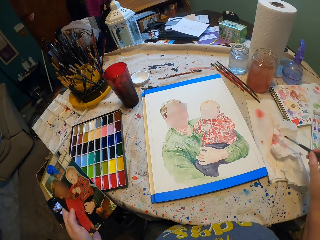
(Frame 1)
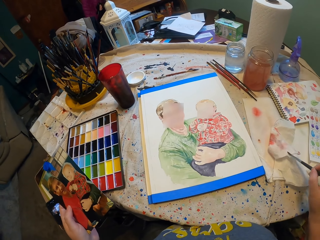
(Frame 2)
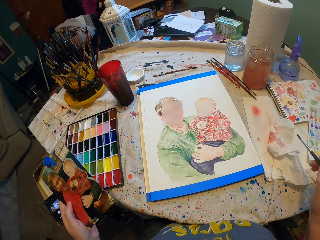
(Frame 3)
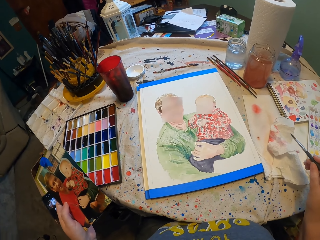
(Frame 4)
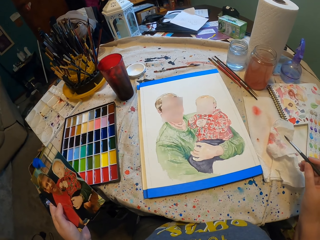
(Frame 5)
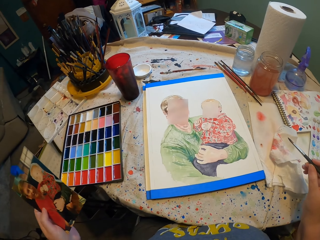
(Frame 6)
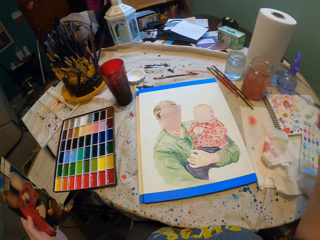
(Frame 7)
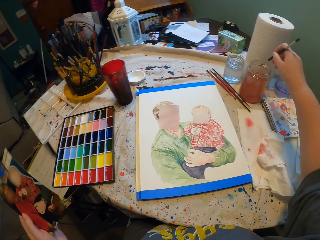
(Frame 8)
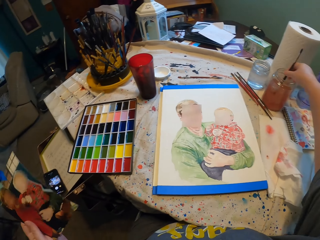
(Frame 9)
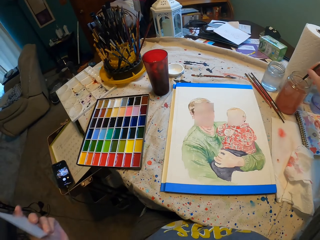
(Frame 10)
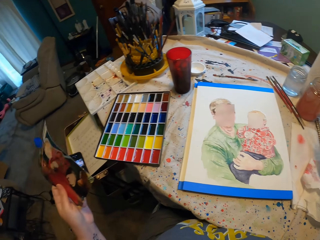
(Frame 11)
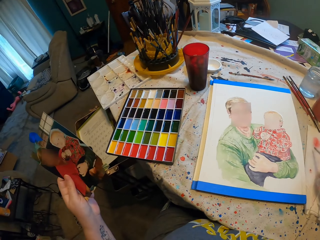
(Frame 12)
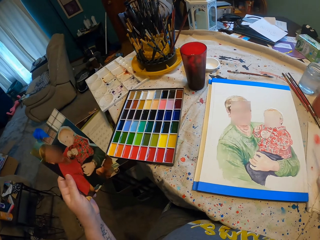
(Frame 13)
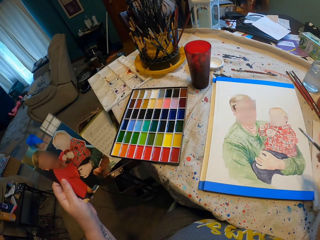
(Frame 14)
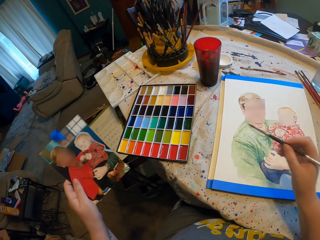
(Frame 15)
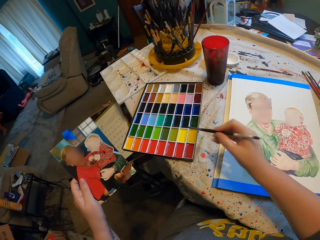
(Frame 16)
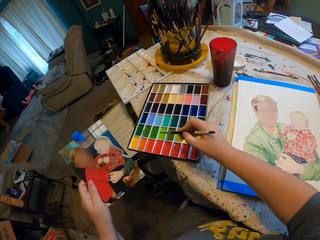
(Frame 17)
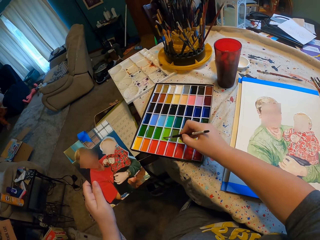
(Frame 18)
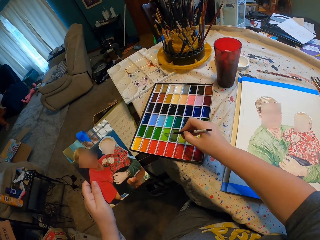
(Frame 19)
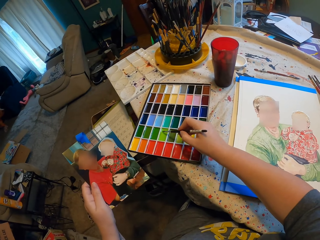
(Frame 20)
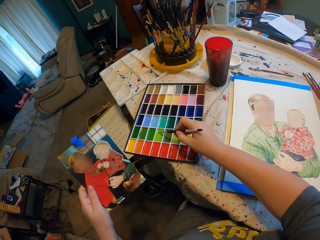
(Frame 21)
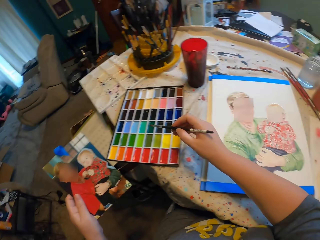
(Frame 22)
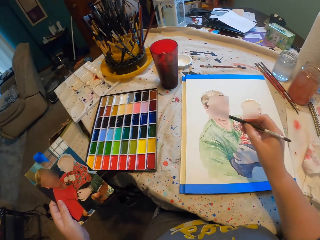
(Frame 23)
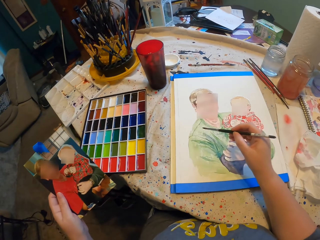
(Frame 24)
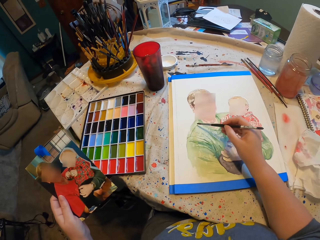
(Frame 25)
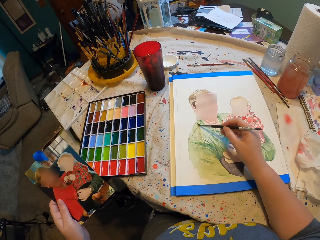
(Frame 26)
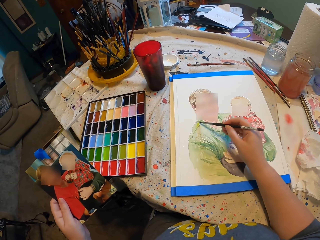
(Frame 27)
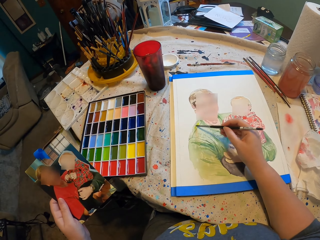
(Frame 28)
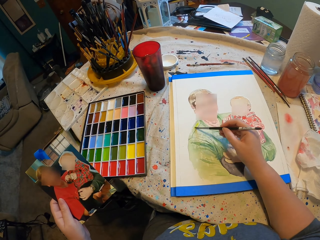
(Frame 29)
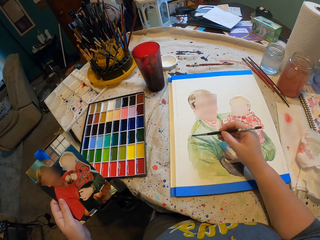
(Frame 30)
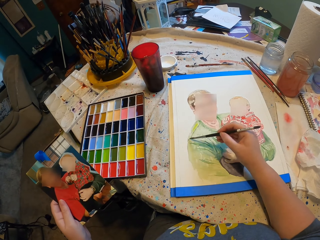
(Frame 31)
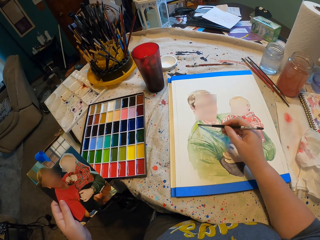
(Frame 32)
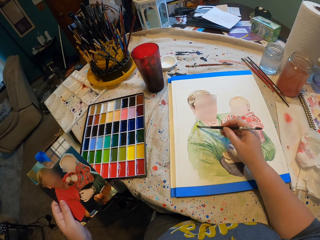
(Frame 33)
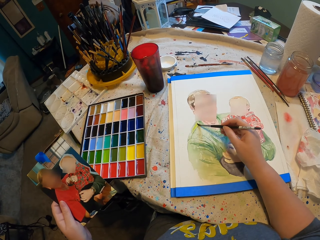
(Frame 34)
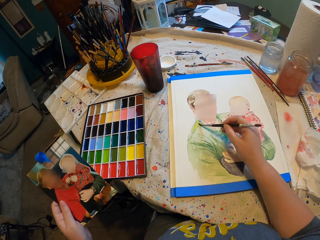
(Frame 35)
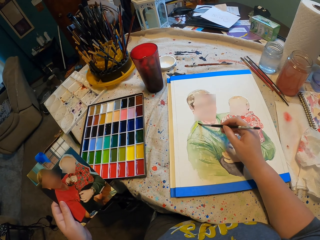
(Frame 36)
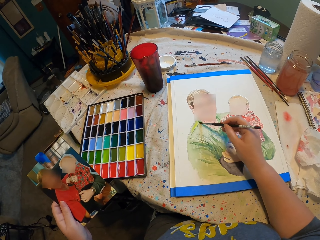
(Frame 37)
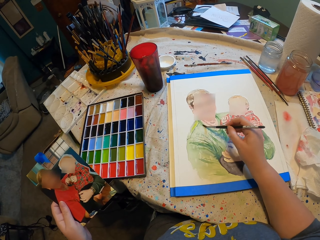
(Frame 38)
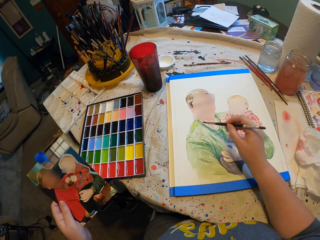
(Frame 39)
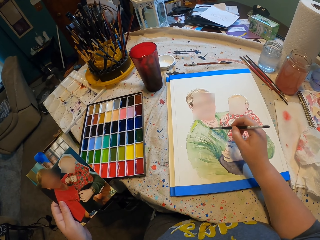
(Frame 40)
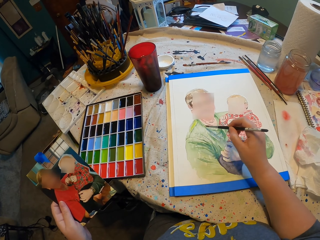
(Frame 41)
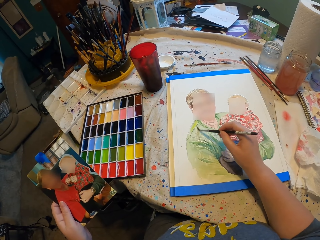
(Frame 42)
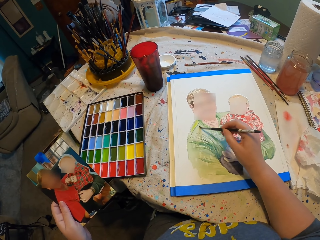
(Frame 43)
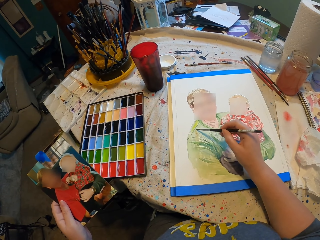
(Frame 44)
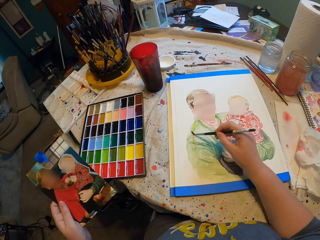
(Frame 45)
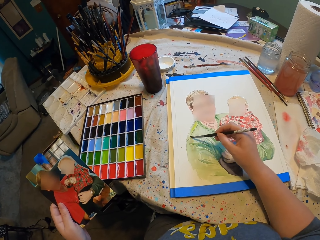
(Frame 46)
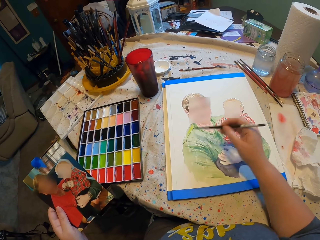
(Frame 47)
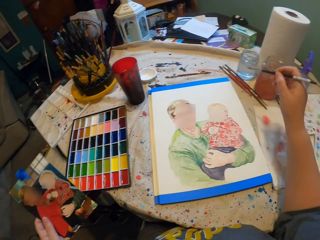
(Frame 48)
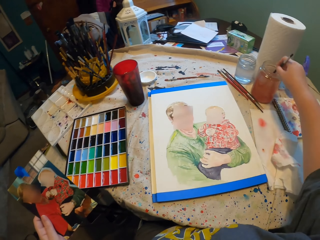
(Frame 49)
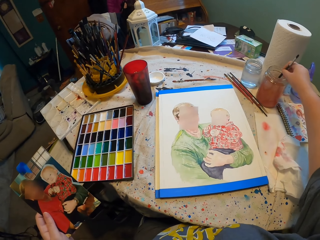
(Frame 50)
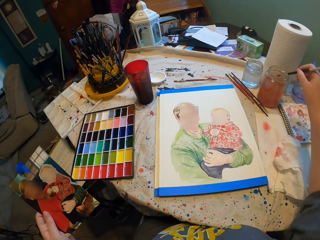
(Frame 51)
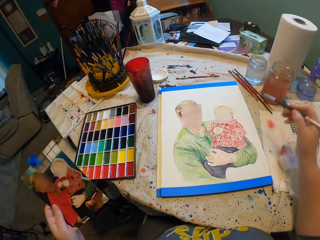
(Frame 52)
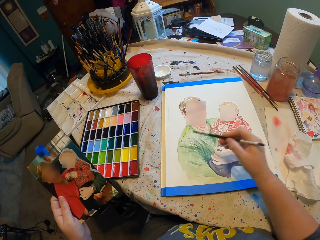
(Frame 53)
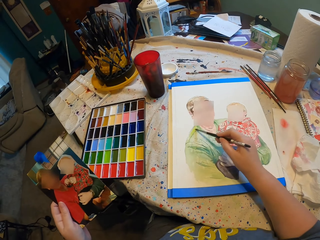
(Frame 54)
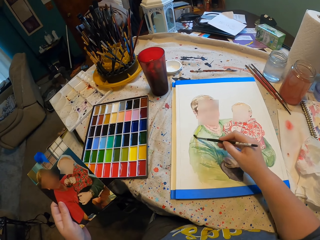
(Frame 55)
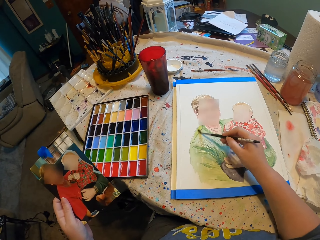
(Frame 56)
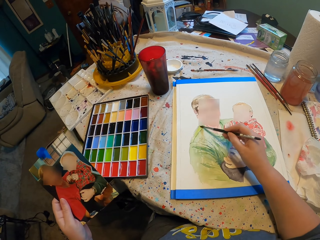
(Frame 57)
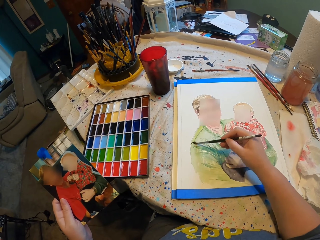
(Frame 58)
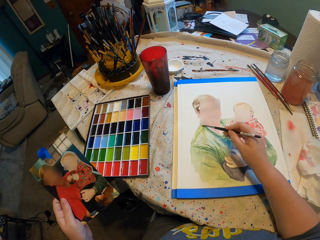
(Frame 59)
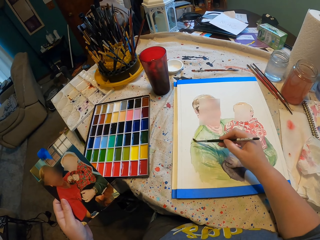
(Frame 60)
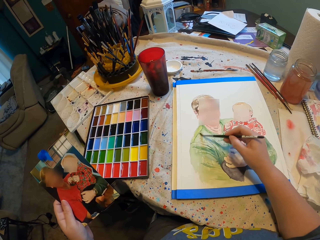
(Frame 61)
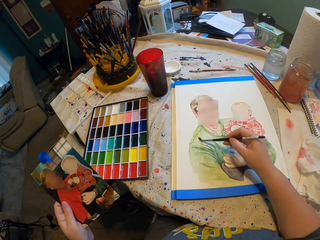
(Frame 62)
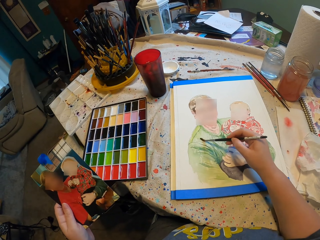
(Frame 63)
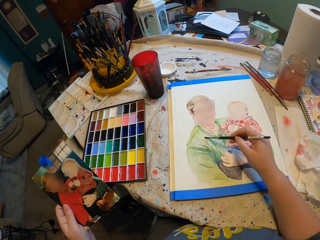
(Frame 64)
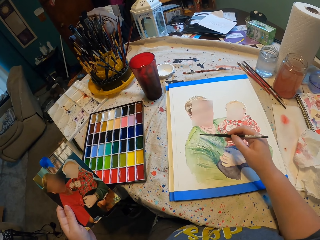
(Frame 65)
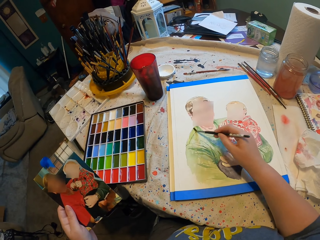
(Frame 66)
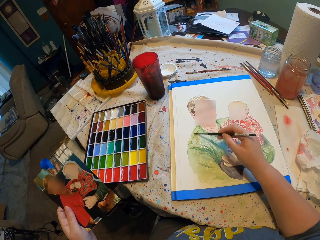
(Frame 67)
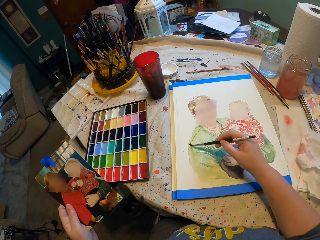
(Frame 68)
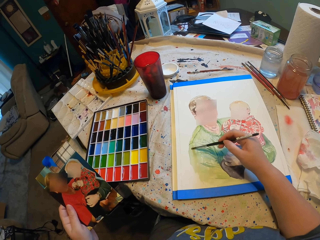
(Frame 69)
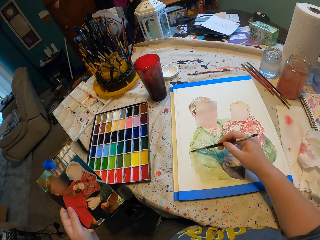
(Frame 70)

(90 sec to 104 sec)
The camera wearer wipes the paint brush. They dip the paint brush in water. They wipe the paint brush. They paint. They dip the paint brush in water. They paint.

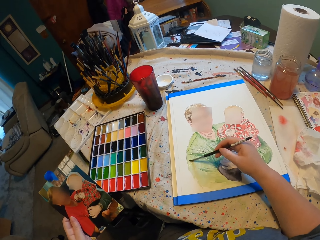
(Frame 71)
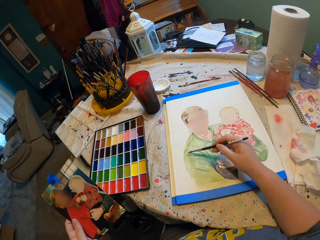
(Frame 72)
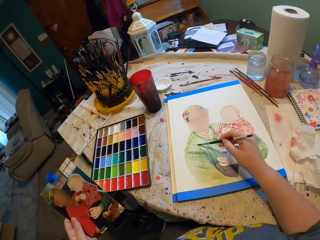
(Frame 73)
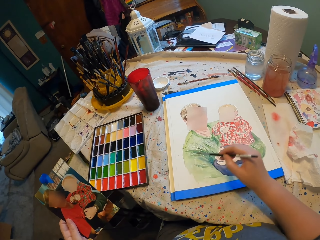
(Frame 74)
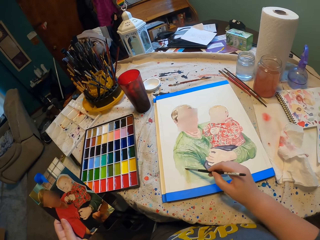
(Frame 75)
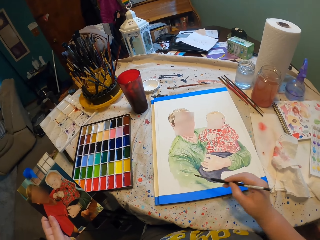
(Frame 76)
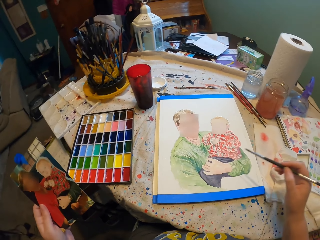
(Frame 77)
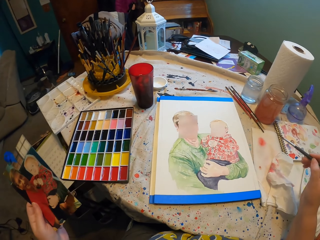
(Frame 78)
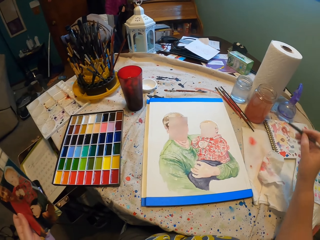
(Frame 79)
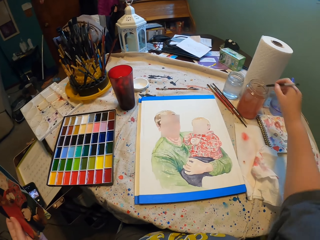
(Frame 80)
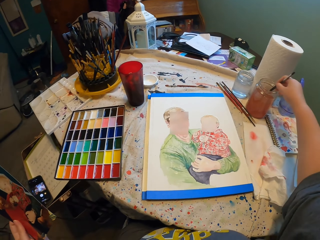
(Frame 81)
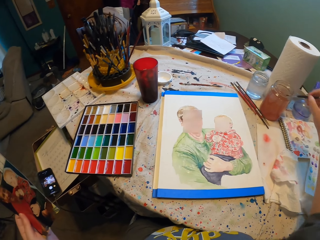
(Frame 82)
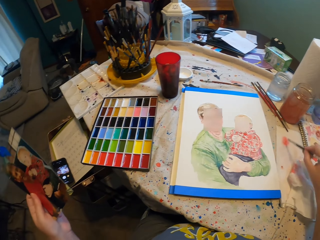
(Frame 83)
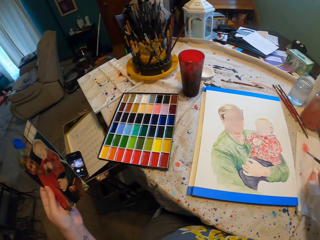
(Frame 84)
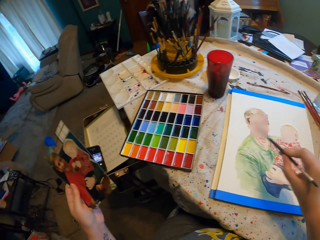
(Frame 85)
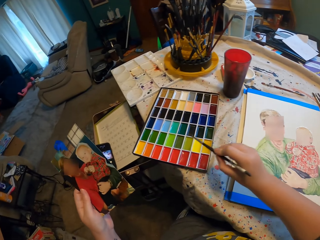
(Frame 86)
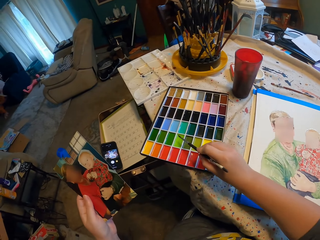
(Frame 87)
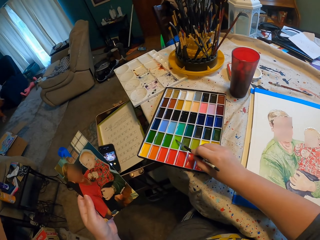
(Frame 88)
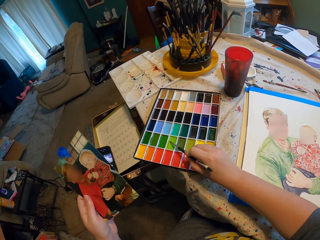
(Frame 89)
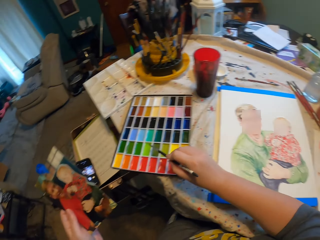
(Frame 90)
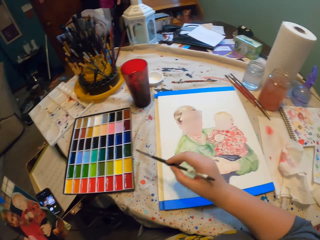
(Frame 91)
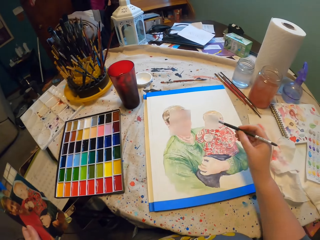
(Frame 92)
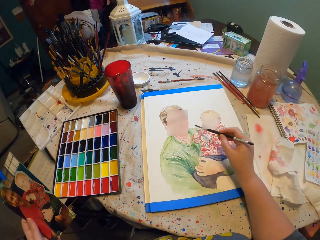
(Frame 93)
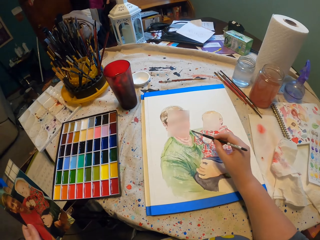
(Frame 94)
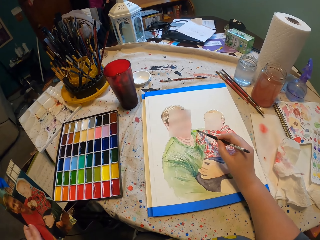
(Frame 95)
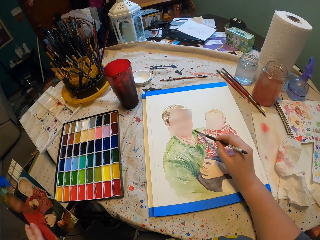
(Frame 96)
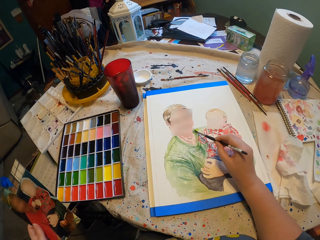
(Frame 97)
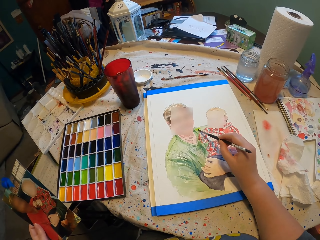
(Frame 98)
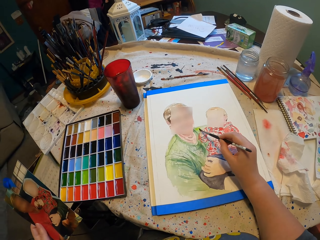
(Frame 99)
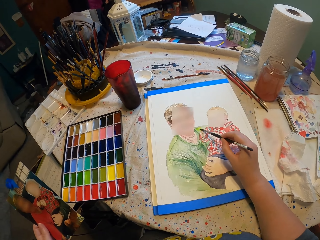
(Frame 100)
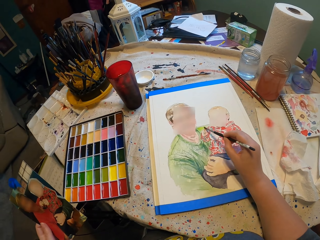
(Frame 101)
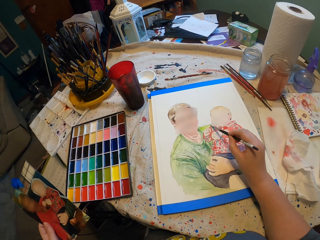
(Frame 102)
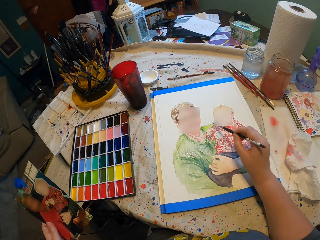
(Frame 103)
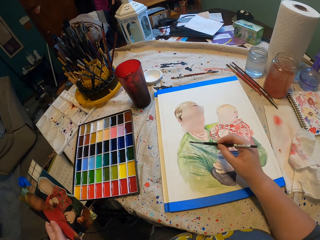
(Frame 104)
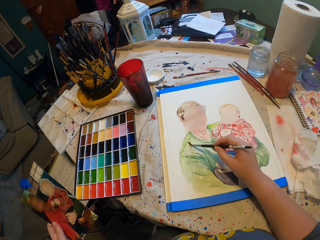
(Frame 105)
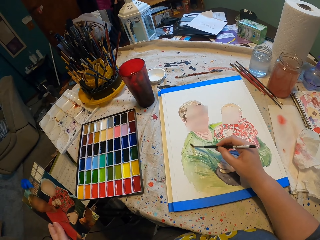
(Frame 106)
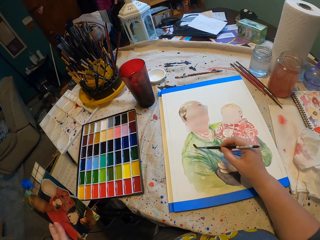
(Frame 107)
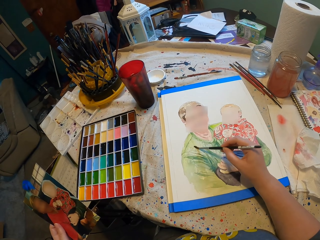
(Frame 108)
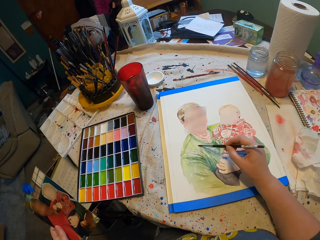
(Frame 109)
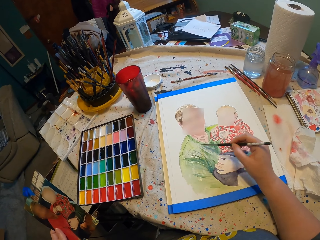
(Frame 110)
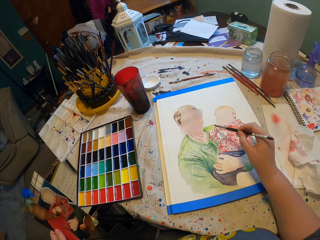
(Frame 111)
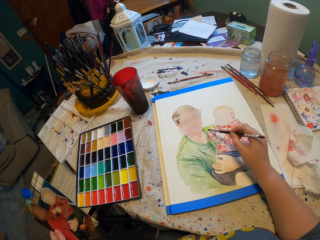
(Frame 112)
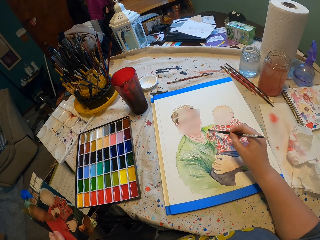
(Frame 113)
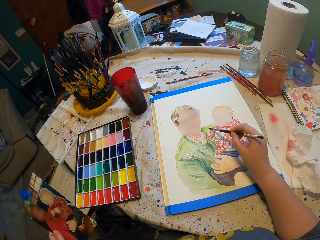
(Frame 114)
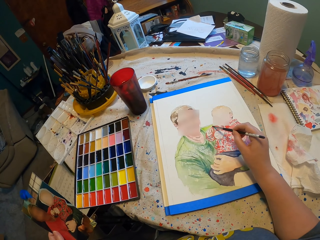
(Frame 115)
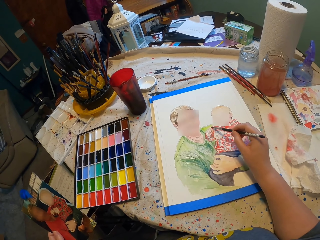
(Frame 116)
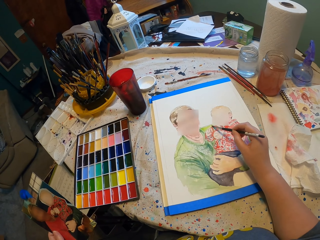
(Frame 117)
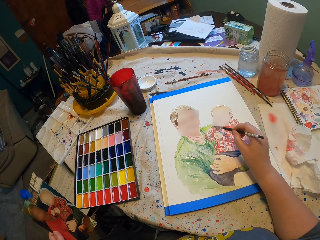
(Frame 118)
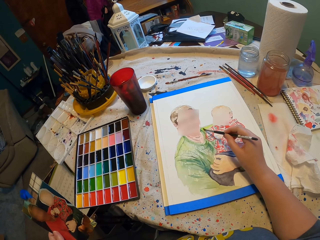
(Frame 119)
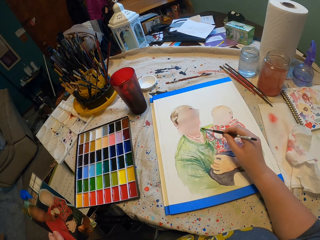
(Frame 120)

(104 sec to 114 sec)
The camera wearer dips the paint brush in water. They wipe the paint brush. They dip the paint brush in paint. They paint.
